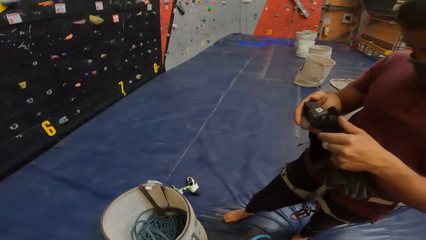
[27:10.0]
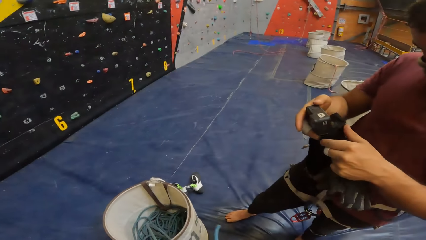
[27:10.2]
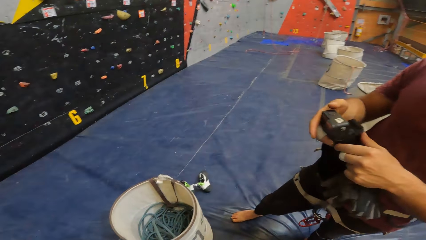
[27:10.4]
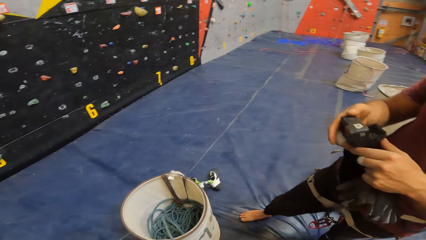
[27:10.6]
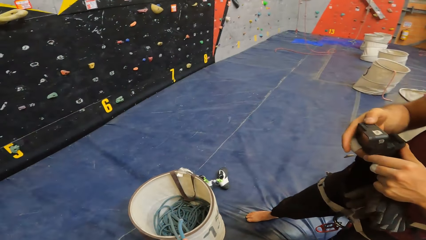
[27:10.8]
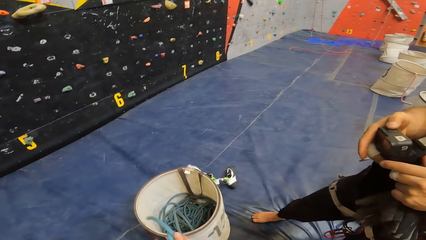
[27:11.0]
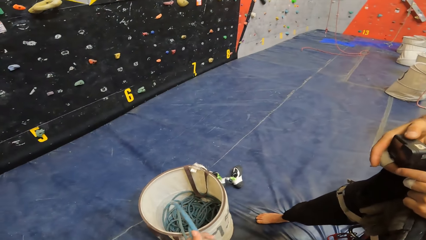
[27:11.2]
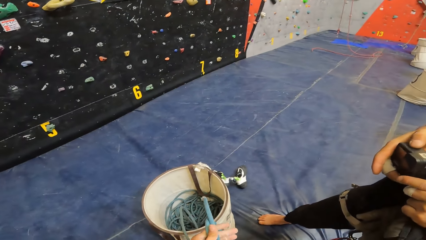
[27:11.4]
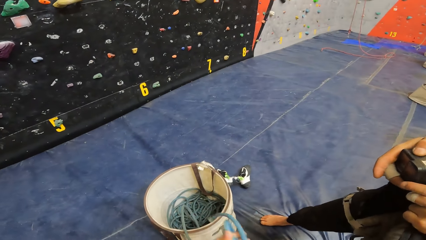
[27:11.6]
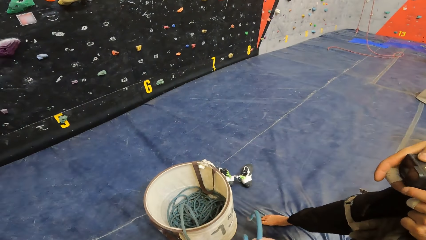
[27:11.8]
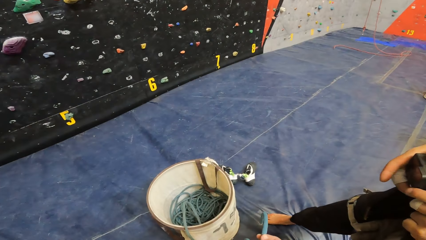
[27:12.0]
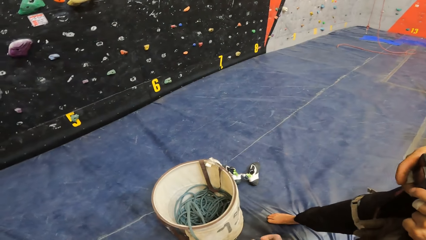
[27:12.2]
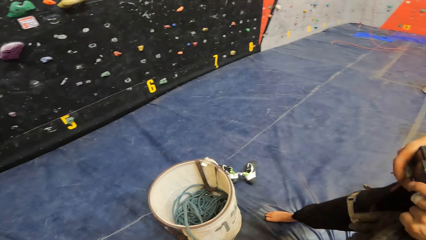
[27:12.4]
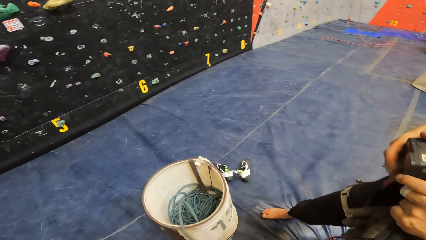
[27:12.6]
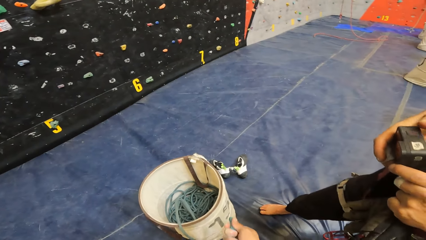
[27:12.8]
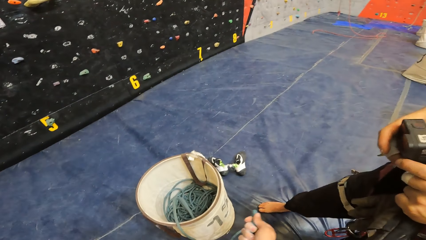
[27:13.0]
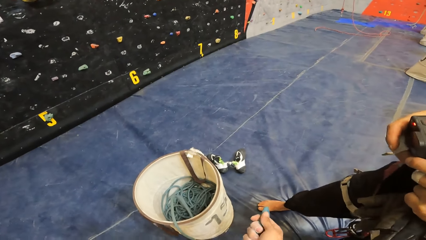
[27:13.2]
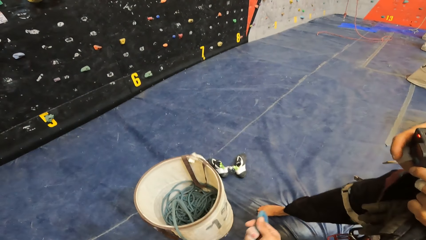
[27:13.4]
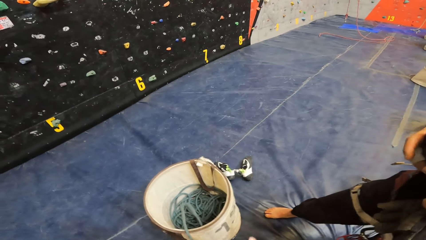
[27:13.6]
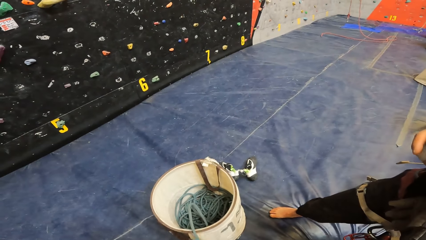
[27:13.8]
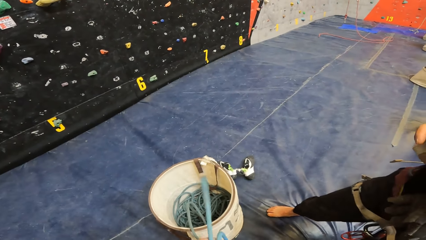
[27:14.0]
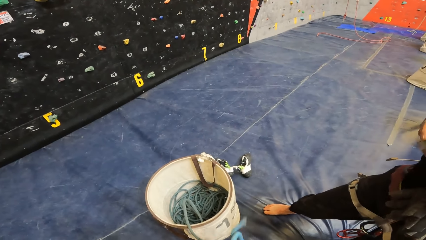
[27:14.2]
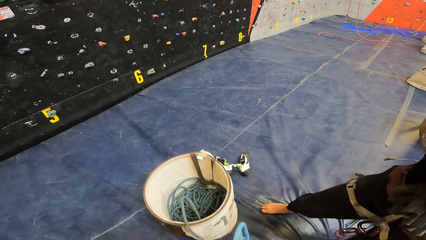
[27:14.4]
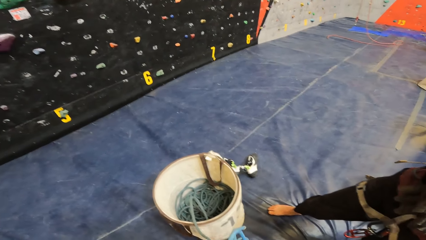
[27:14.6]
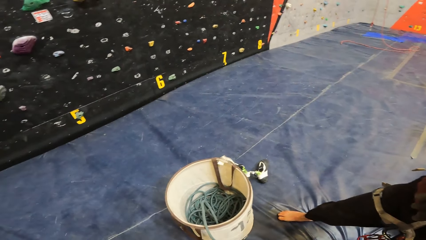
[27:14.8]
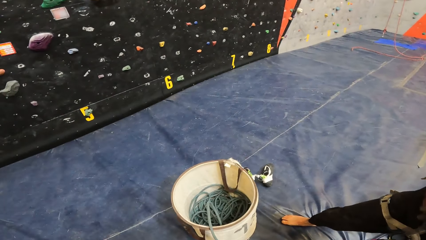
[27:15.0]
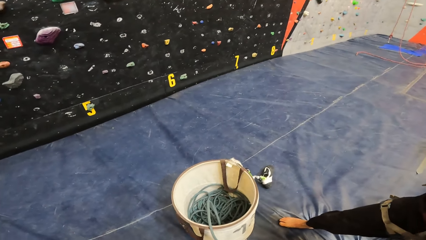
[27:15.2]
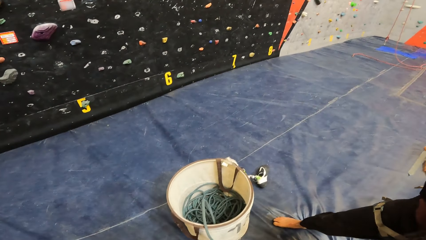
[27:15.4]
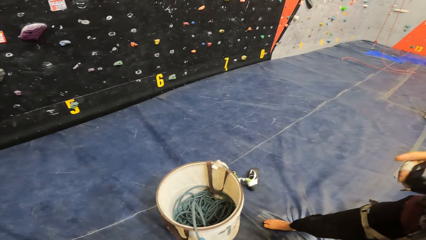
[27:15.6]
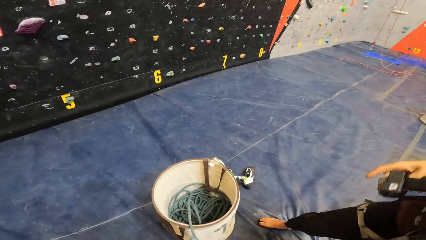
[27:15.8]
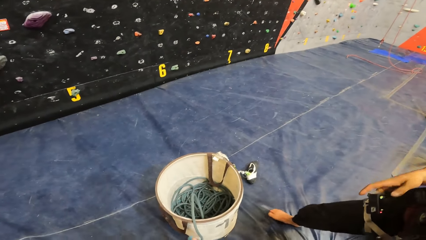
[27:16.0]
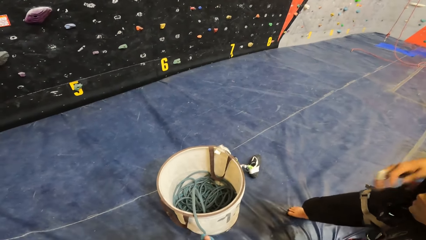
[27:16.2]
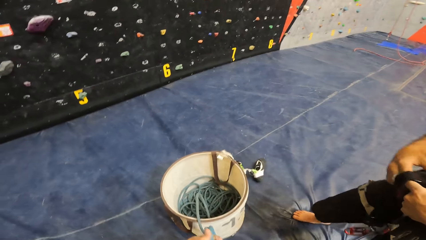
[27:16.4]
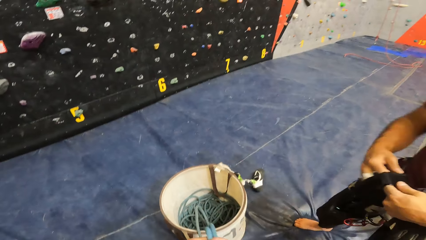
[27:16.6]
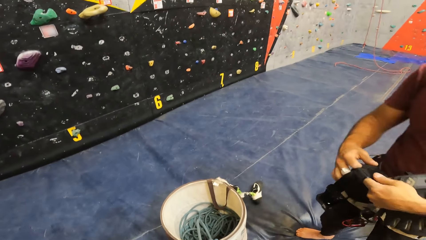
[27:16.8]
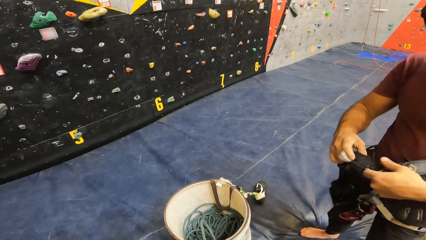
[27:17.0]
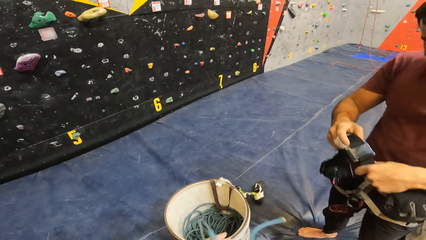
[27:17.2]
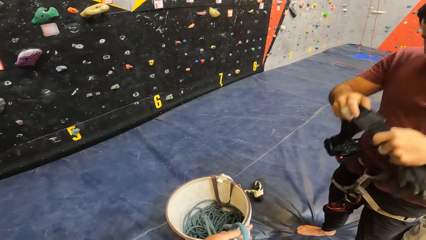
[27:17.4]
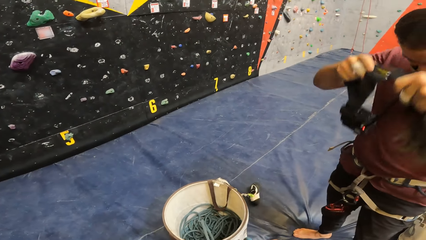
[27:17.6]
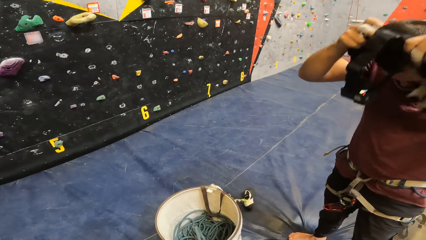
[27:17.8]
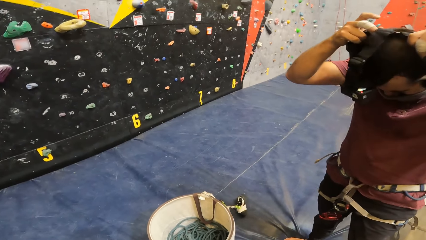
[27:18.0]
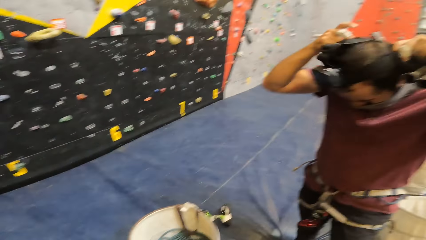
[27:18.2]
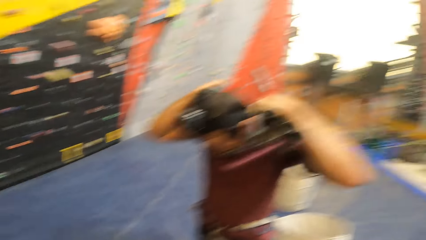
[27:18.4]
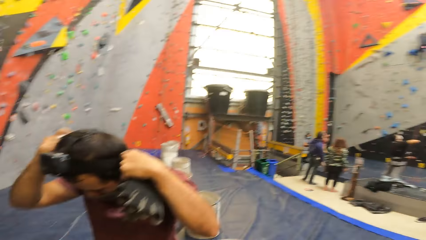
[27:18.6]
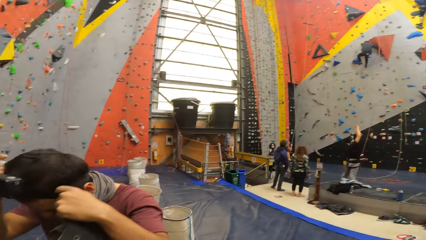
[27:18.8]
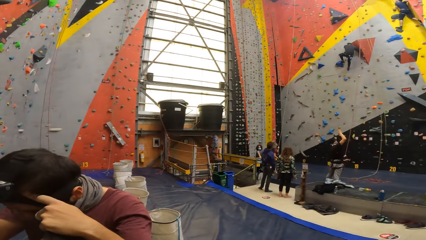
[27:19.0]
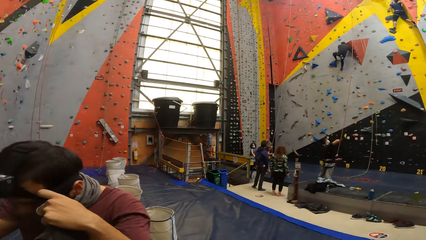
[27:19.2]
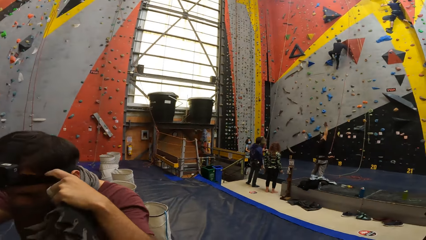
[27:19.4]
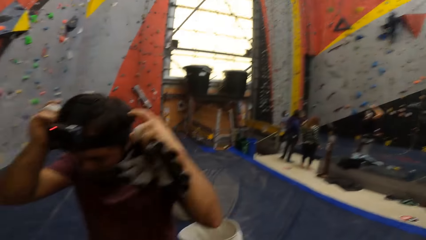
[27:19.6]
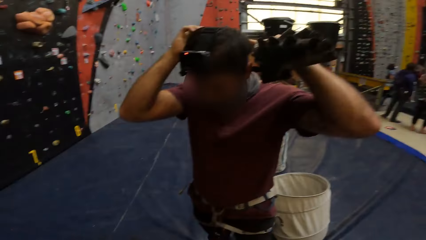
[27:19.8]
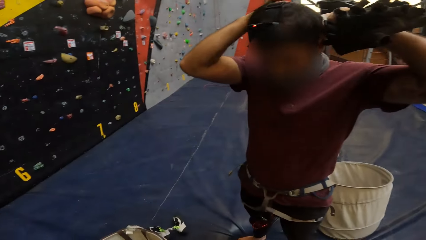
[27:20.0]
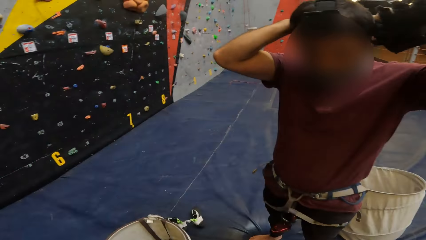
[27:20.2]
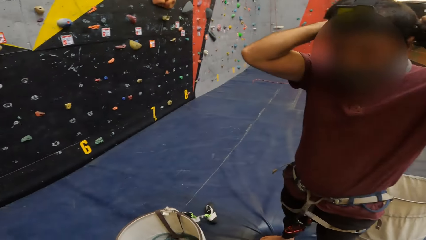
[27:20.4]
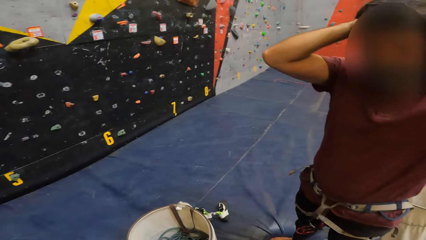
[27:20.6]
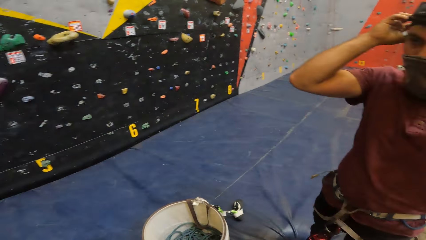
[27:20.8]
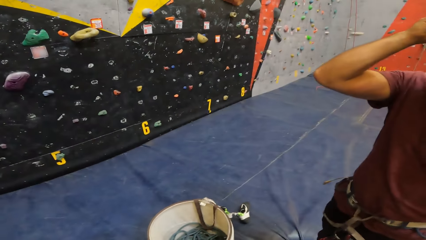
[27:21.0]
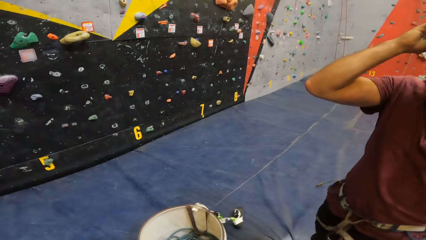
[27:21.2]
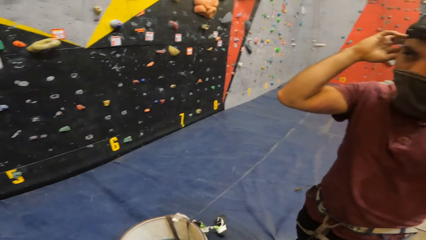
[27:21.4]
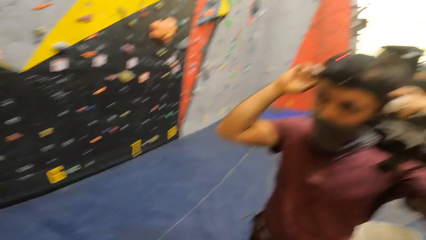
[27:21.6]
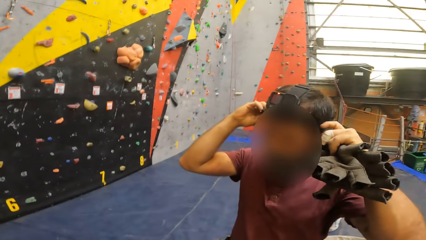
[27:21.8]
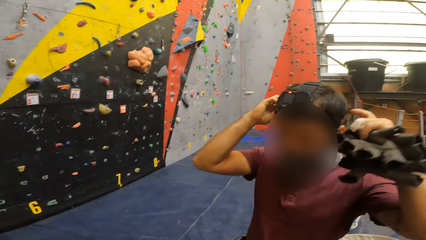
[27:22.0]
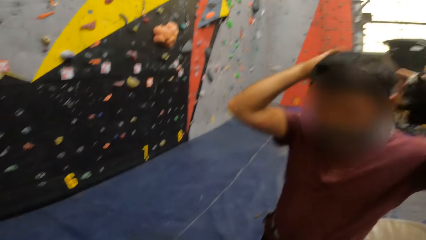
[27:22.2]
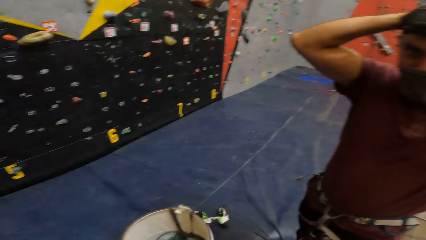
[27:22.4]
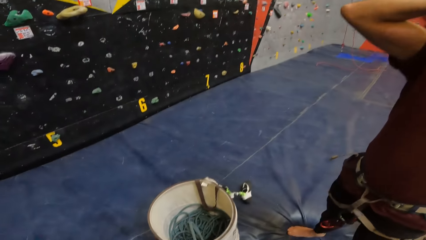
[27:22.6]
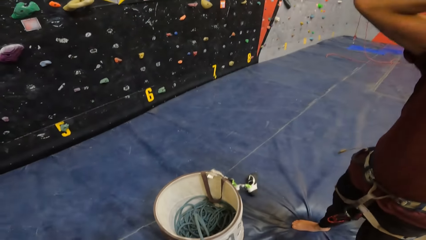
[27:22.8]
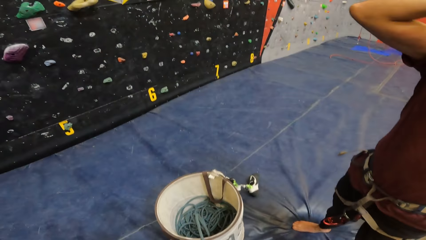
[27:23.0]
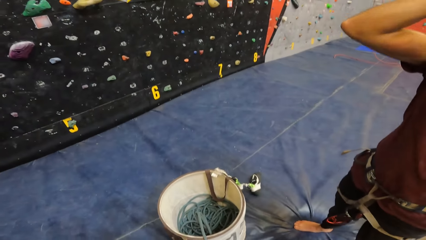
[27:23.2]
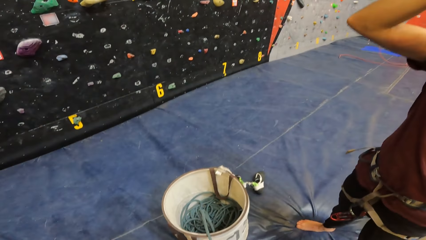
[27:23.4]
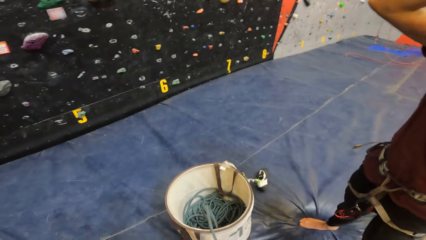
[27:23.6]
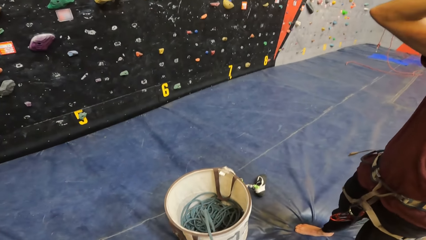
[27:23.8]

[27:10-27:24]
The camera wearer stares at a person. The person operates the camera in his hands. A man wears a camera on his head. The camera wearer looks around the game climbing room.

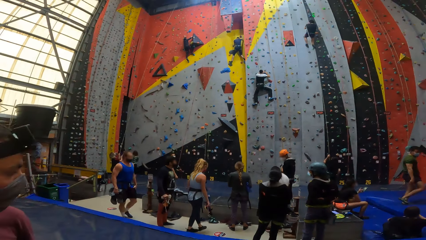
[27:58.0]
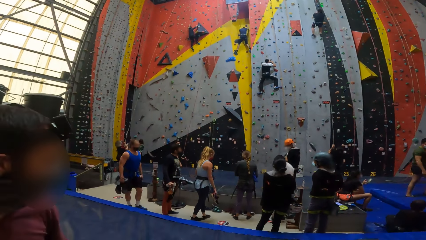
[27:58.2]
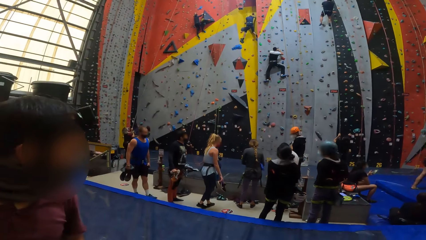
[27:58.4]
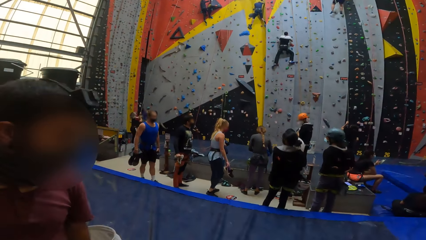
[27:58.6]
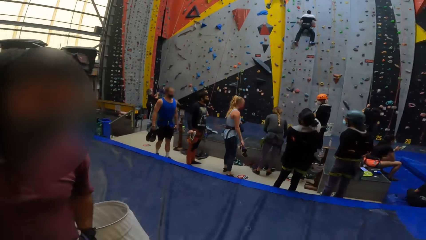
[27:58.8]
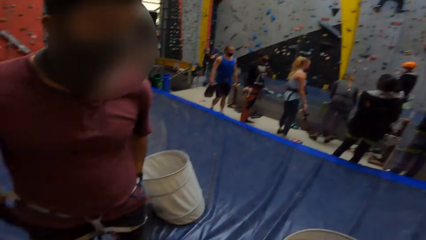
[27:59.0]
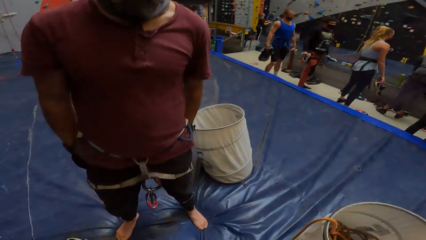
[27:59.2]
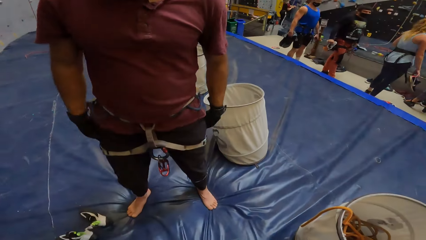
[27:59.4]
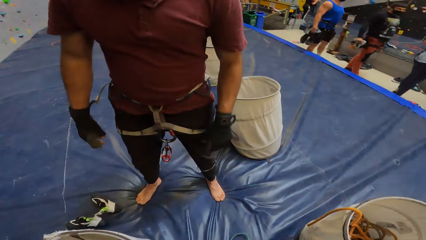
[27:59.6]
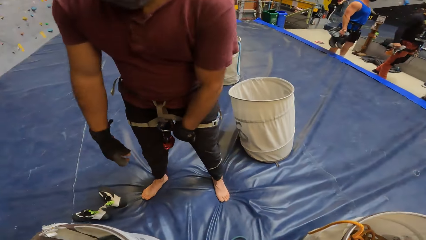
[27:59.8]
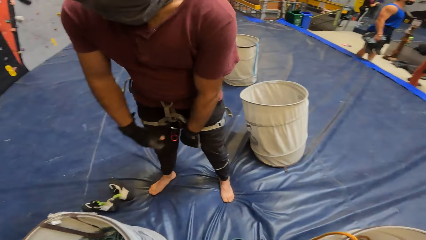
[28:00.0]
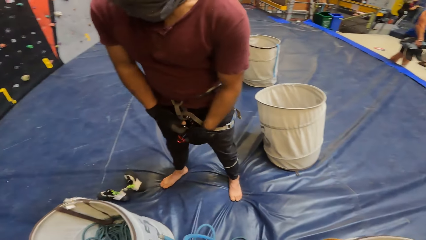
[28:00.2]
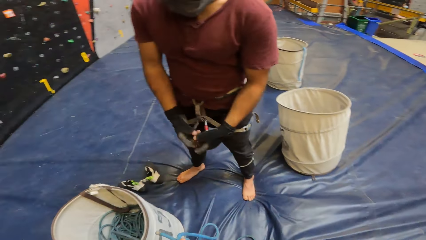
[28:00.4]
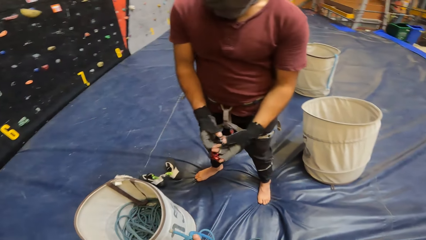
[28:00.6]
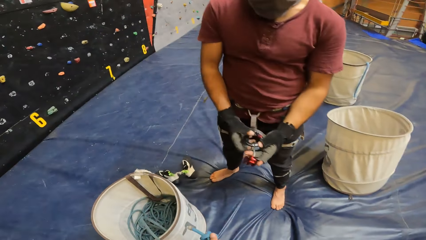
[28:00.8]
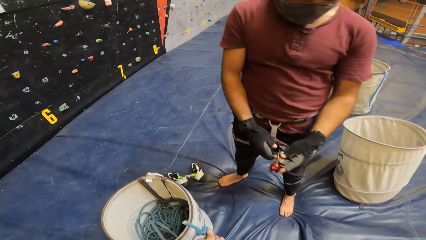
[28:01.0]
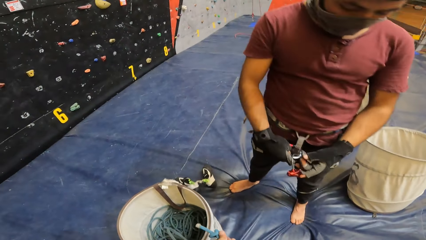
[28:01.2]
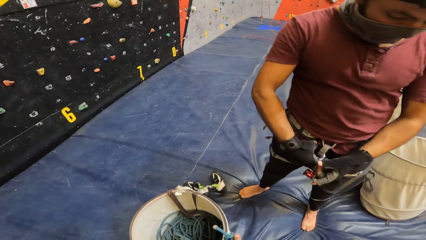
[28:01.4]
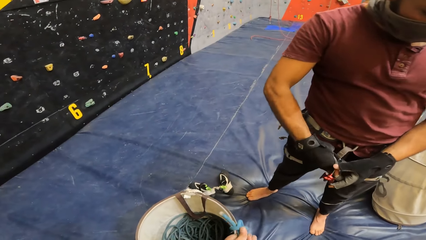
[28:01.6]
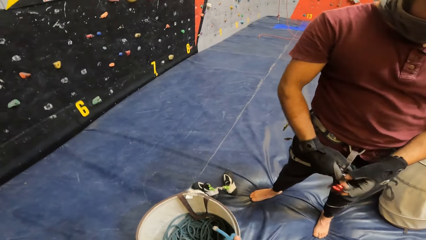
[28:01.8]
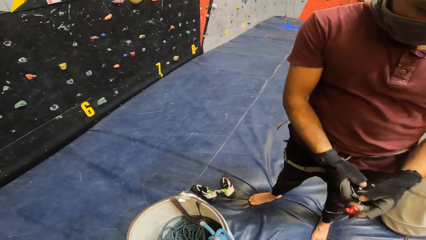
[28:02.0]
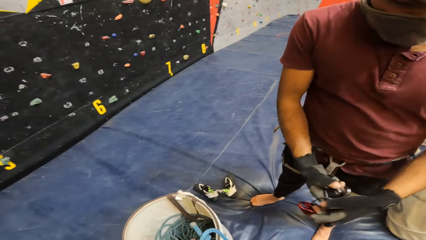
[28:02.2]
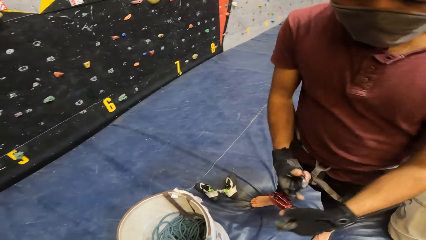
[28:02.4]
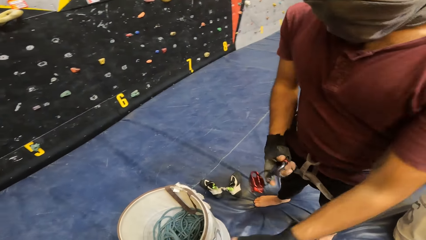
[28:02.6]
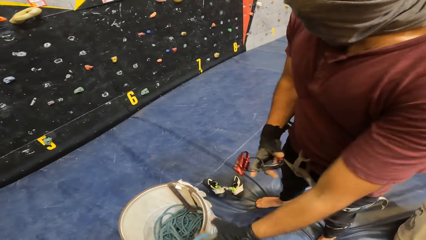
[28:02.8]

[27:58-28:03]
A man adjusts his harness belt.
